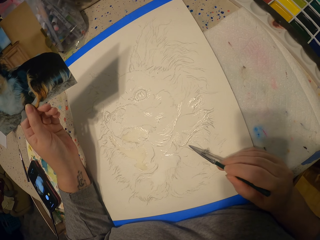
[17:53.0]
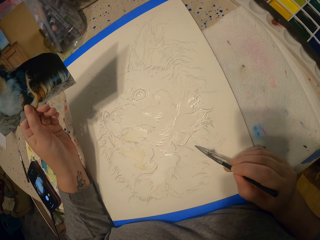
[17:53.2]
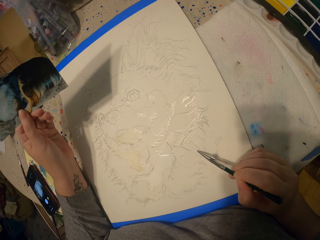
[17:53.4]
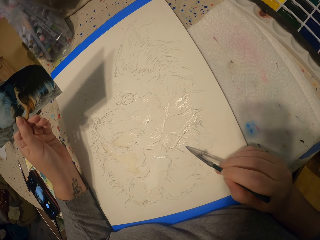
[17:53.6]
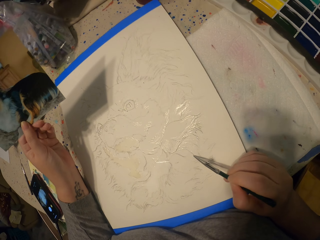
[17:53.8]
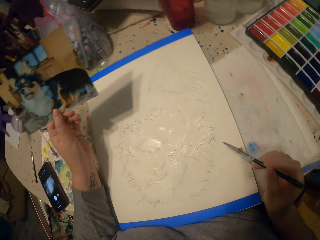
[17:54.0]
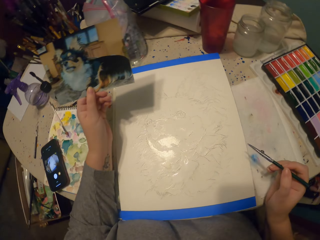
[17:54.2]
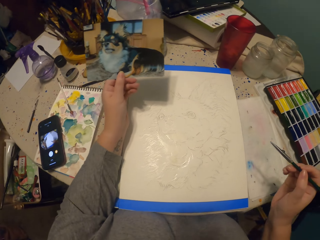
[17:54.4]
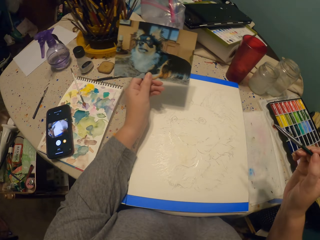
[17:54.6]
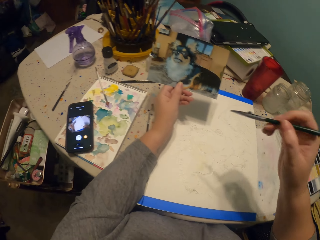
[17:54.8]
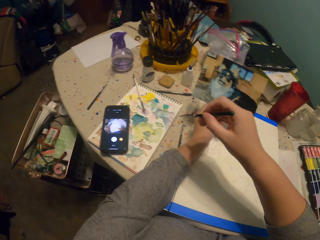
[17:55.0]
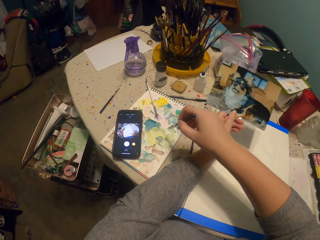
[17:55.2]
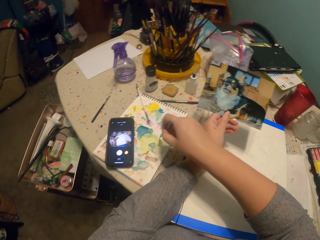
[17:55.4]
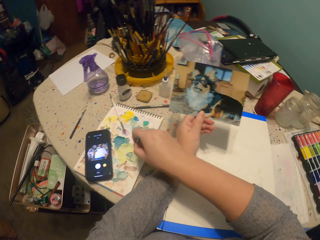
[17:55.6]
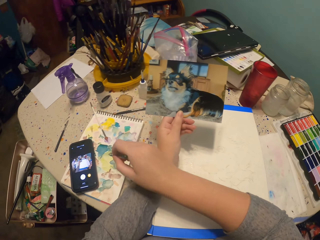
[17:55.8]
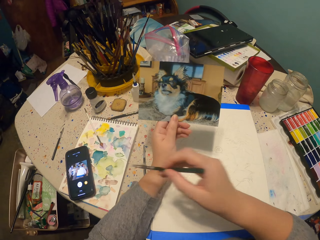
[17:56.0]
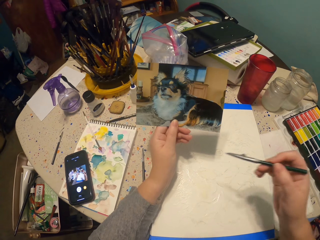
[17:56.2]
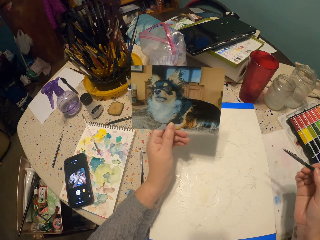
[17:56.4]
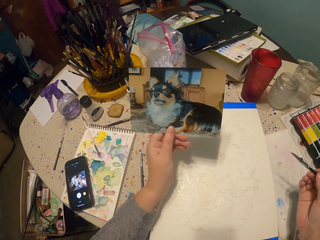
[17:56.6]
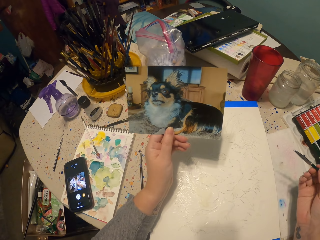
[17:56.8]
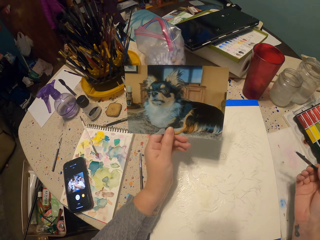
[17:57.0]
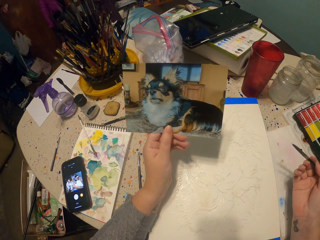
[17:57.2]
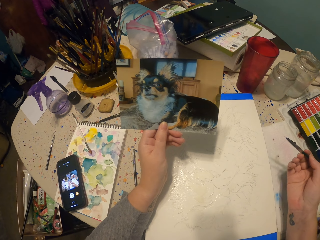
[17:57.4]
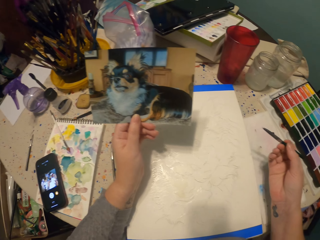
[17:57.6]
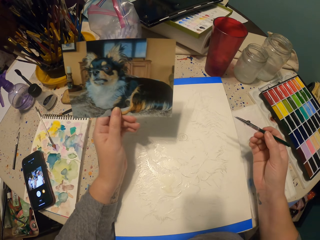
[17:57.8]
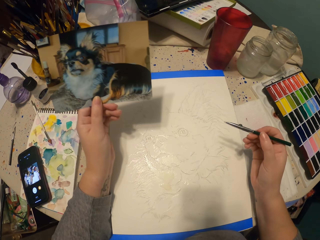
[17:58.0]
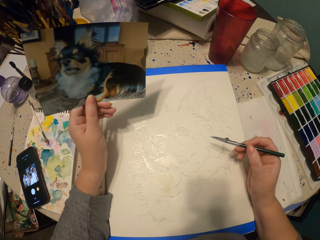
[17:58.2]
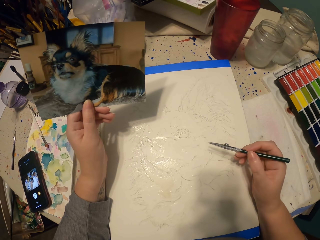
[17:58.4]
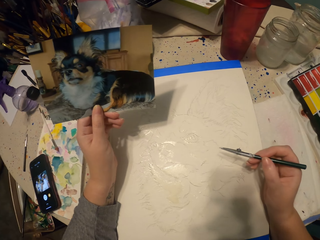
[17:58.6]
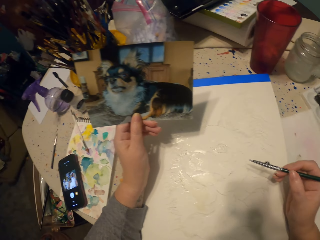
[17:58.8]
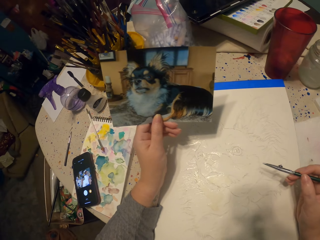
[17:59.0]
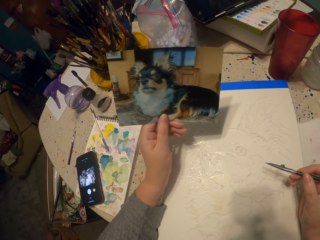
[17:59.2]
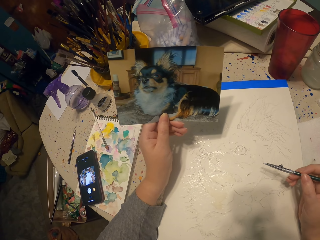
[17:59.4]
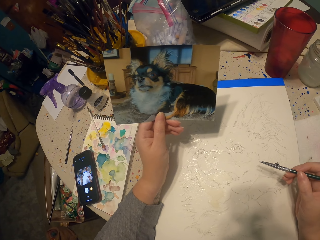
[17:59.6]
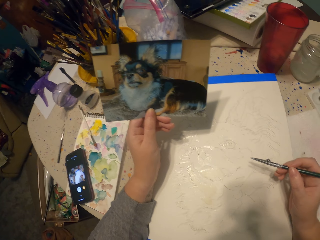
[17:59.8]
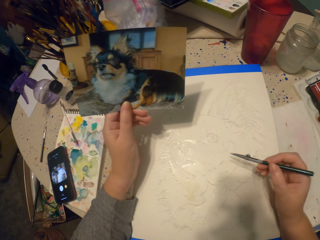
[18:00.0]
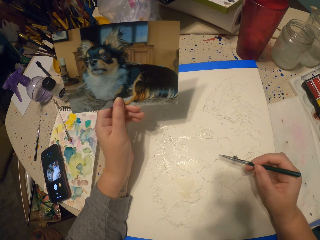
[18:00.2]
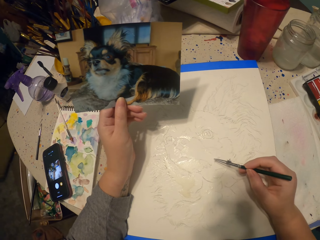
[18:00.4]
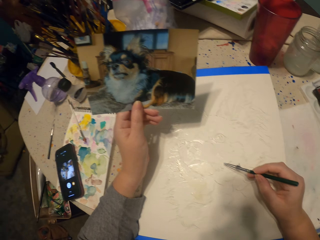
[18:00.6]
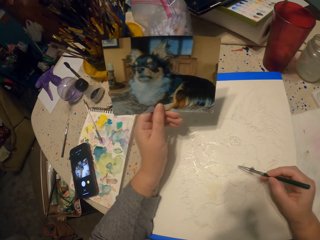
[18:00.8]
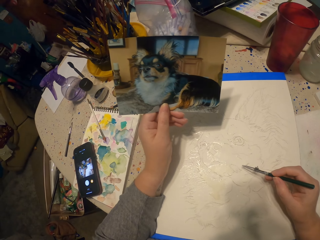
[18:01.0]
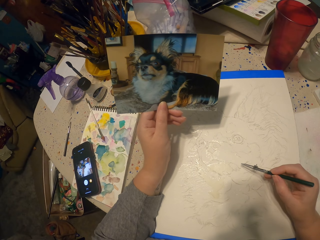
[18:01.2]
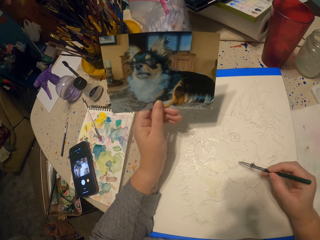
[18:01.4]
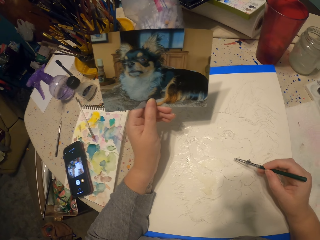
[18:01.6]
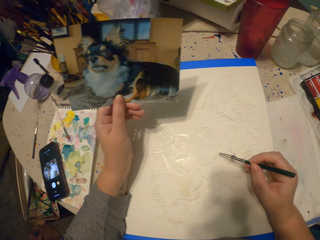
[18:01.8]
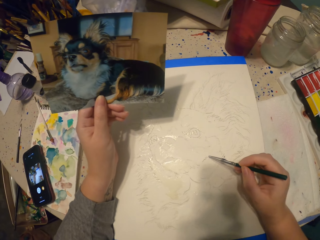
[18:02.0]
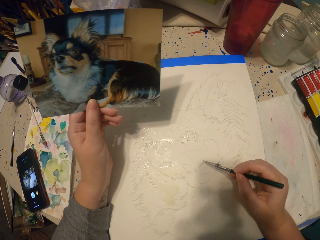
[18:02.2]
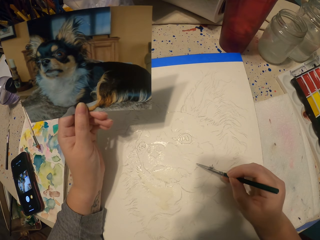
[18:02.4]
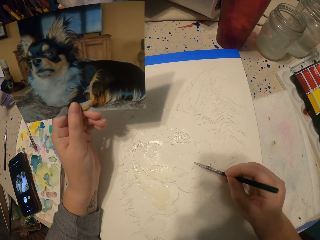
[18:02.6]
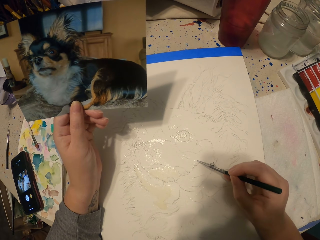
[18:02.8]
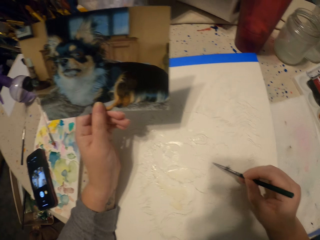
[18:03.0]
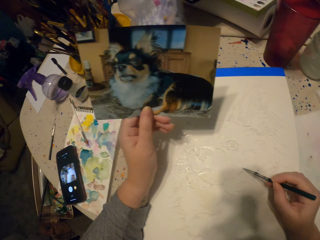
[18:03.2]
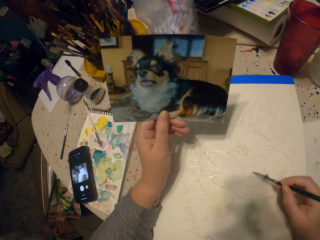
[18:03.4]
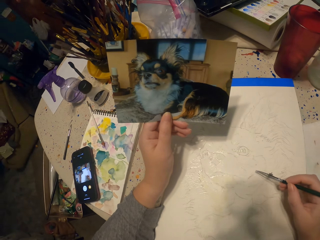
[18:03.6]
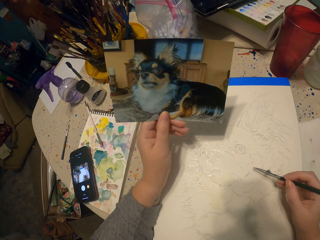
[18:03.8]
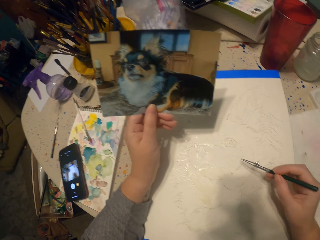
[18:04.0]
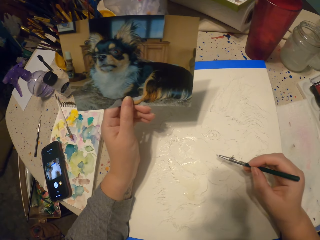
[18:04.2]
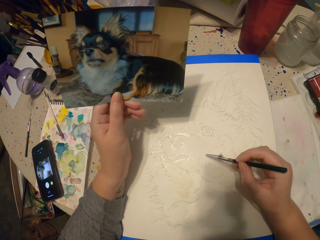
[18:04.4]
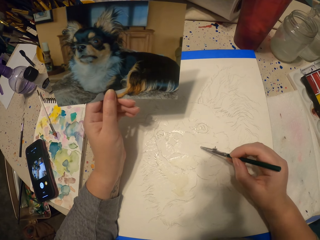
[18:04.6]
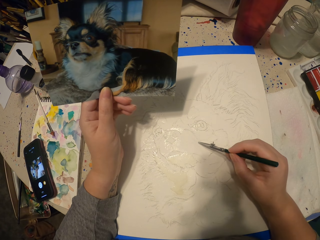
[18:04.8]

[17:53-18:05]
The camera wearer dips the painting pencil in the ink. They rest their hand on the table. They paint a picture.

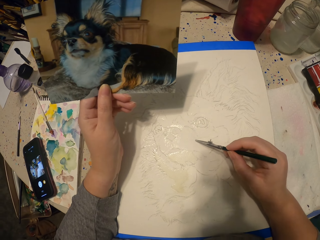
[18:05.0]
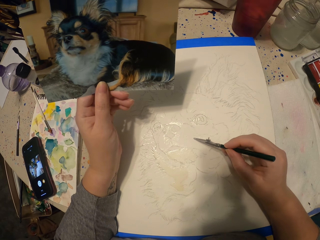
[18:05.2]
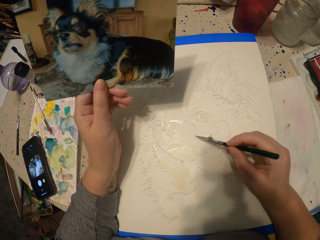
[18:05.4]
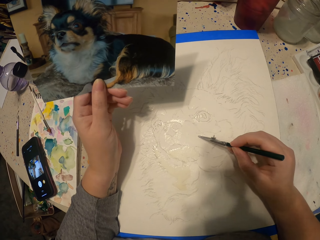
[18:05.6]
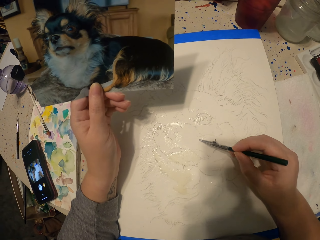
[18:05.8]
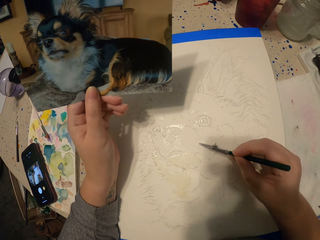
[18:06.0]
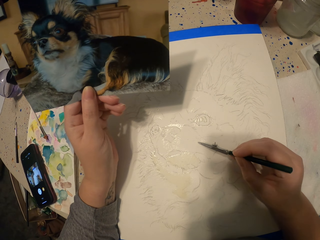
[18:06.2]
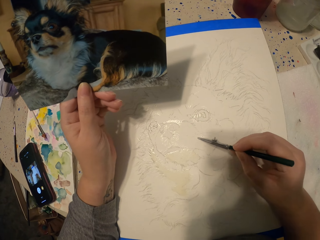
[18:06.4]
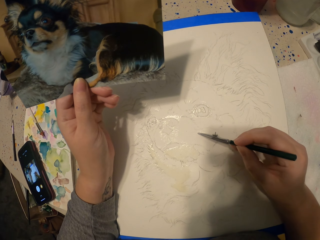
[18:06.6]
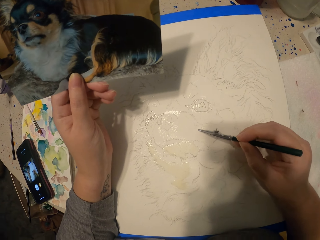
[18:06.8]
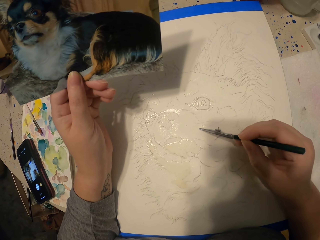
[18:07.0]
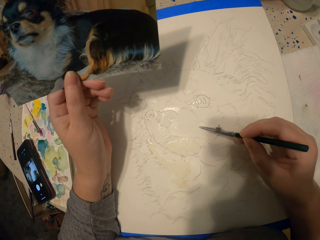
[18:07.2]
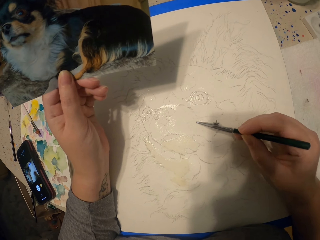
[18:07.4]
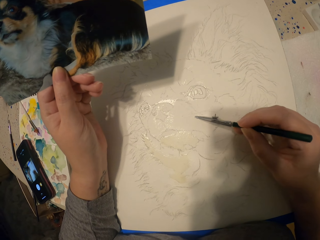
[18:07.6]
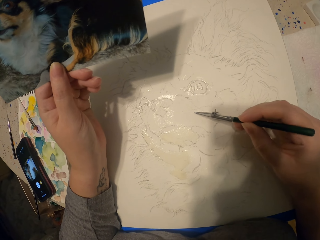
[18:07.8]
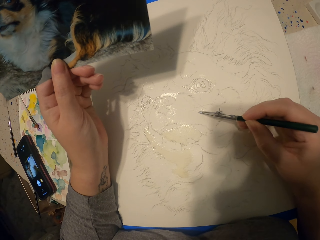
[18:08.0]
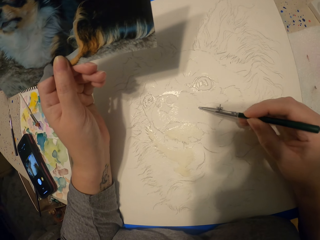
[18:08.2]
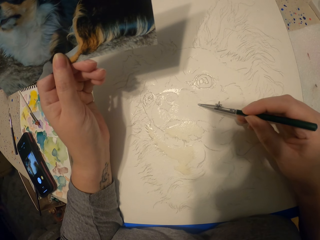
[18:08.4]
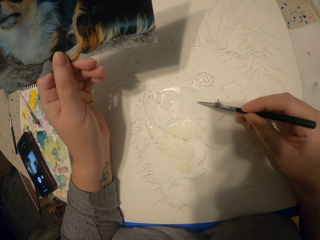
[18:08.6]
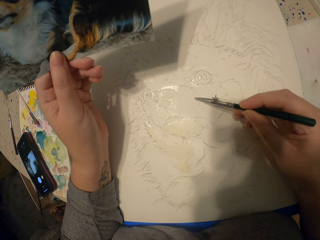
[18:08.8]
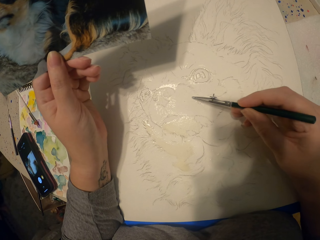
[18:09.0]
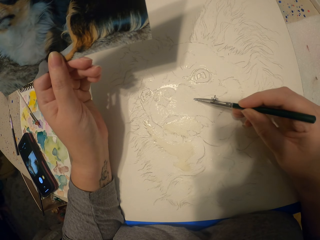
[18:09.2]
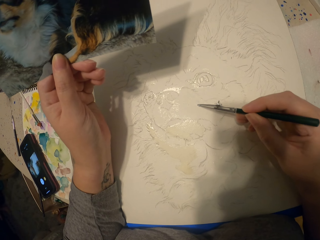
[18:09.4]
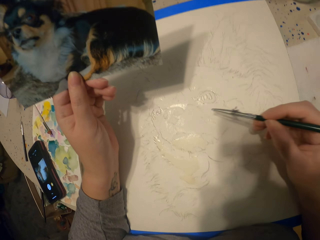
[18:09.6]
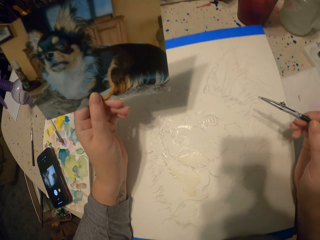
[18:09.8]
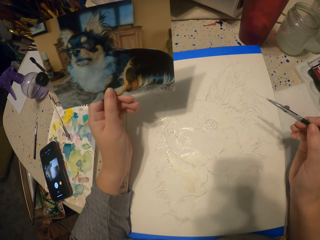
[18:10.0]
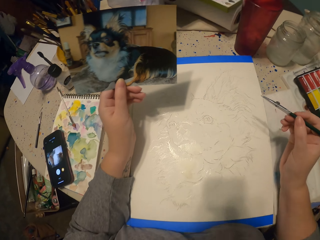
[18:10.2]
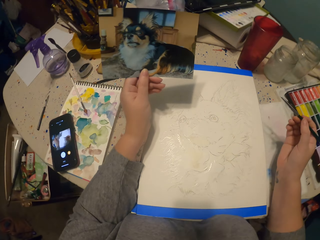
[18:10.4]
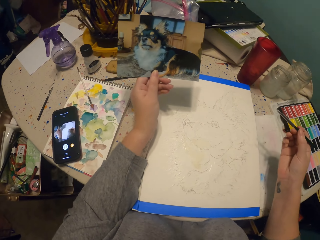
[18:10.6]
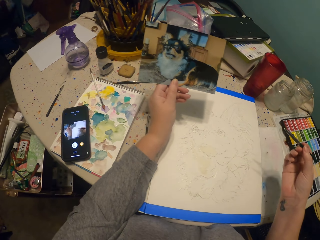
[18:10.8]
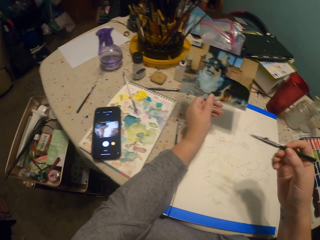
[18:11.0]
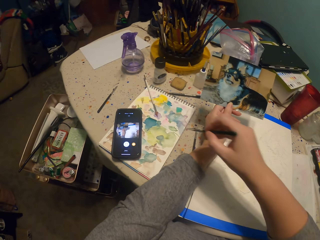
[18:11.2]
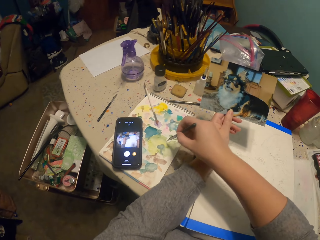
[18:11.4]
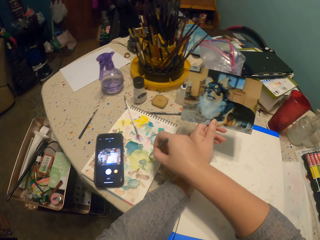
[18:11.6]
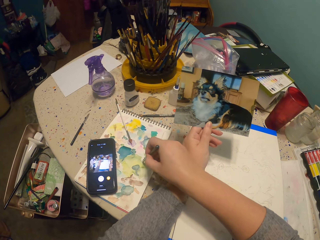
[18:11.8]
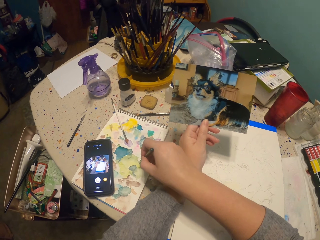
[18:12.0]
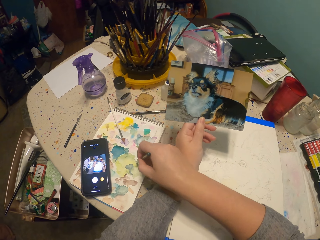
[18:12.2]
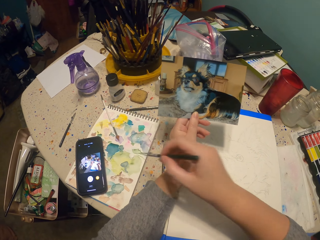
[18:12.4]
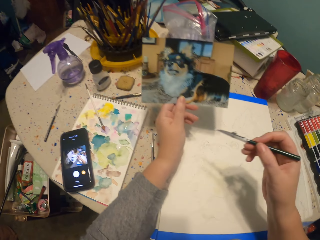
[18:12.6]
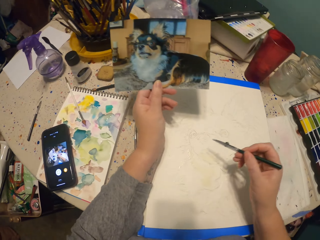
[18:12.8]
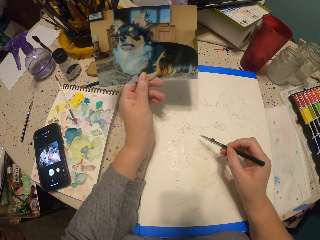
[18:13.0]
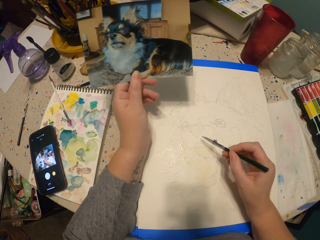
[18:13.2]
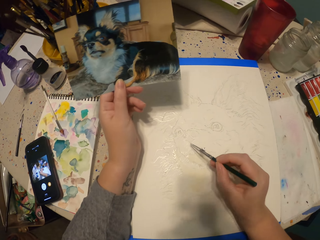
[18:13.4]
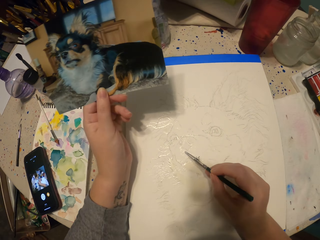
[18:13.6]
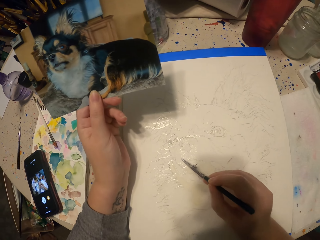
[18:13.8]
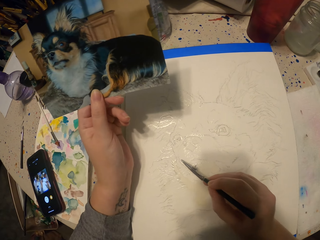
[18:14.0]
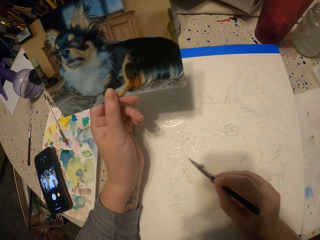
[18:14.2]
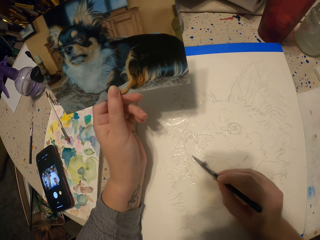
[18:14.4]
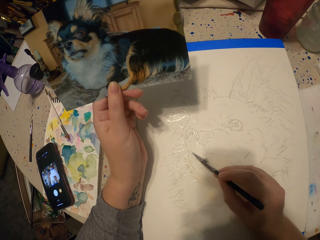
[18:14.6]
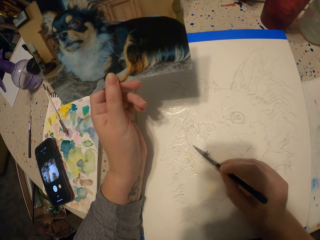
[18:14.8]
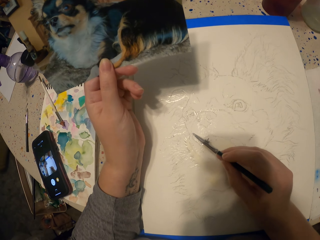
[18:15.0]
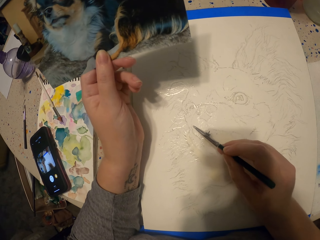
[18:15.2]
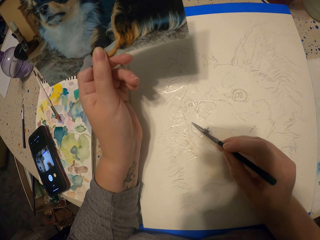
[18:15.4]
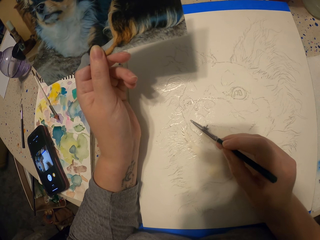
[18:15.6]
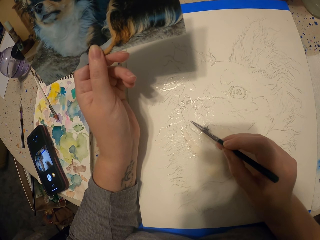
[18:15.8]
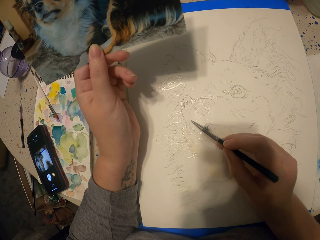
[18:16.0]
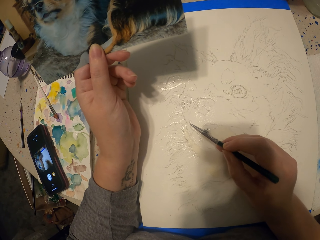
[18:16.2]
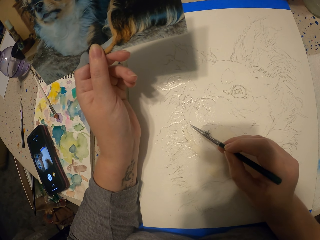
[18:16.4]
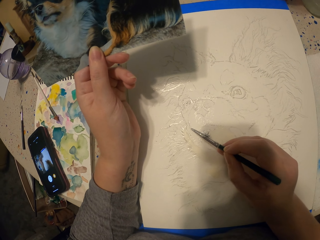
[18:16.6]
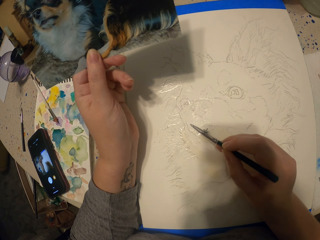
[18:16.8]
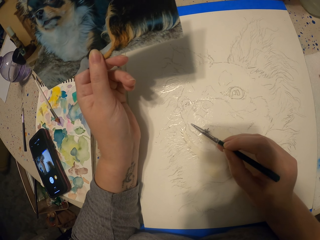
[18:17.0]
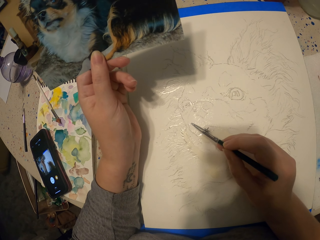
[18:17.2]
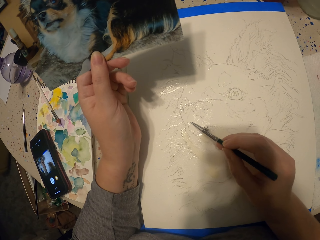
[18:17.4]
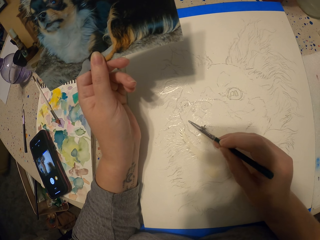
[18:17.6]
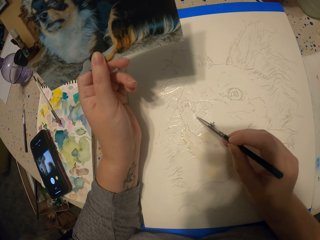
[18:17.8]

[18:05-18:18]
The camera wearer moves the pencil away from the picture. They dip the painting pencil in the ink. They paint a picture.
